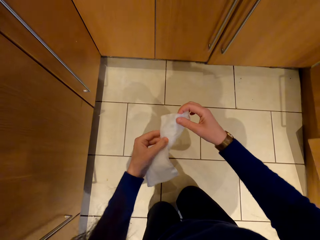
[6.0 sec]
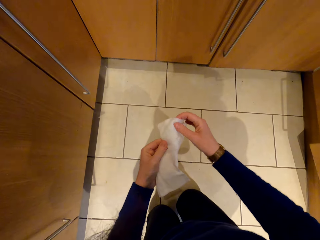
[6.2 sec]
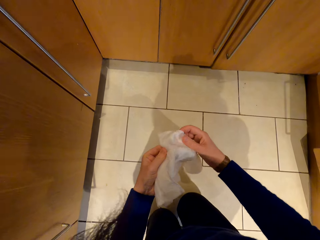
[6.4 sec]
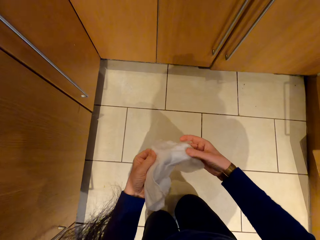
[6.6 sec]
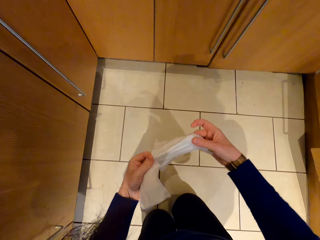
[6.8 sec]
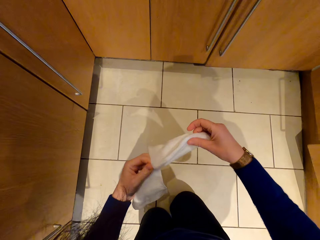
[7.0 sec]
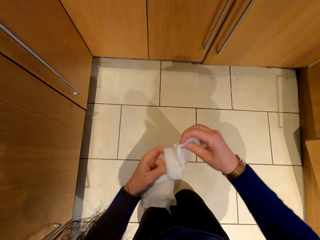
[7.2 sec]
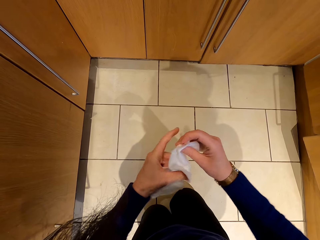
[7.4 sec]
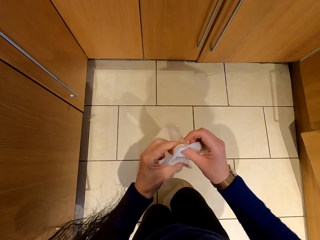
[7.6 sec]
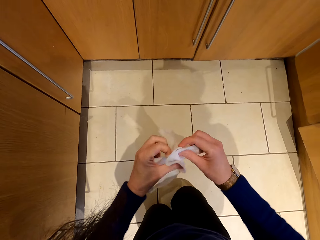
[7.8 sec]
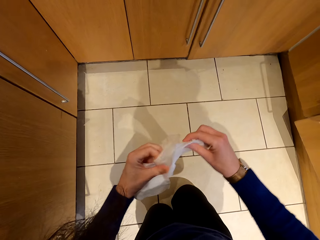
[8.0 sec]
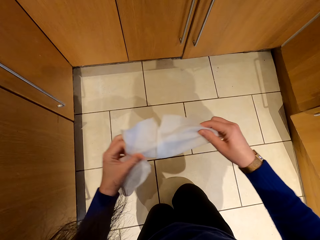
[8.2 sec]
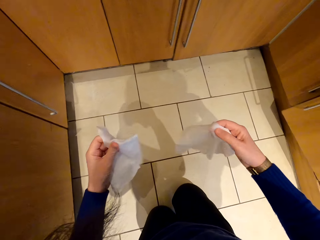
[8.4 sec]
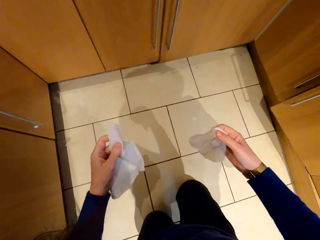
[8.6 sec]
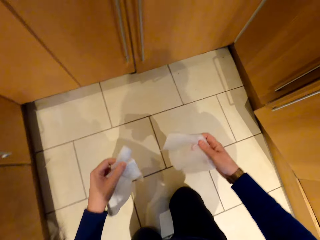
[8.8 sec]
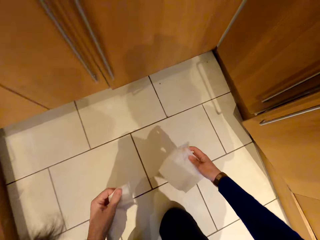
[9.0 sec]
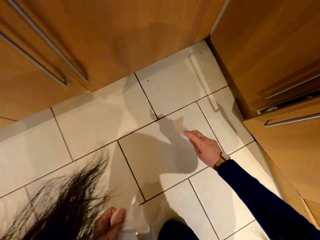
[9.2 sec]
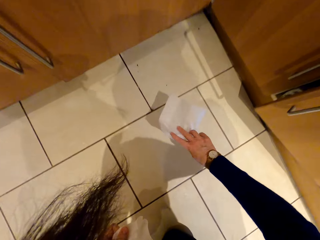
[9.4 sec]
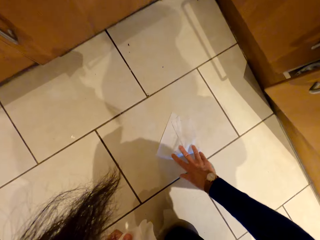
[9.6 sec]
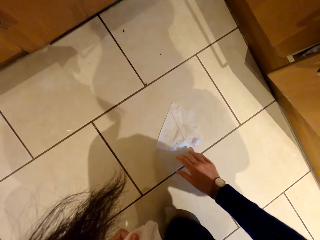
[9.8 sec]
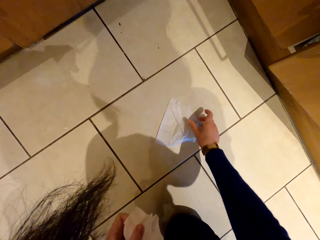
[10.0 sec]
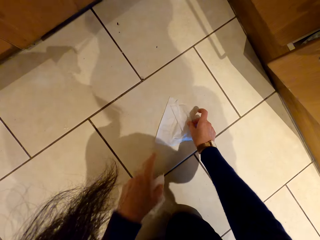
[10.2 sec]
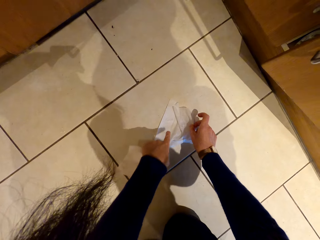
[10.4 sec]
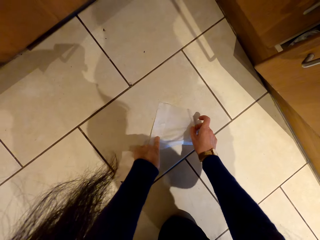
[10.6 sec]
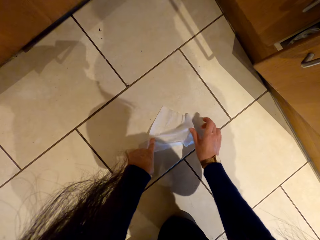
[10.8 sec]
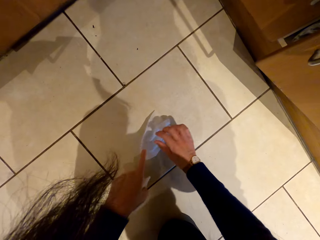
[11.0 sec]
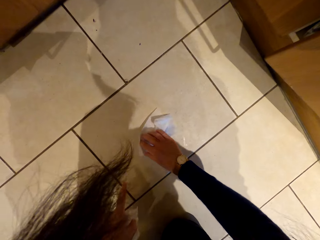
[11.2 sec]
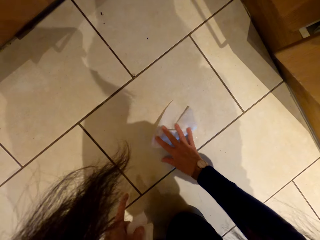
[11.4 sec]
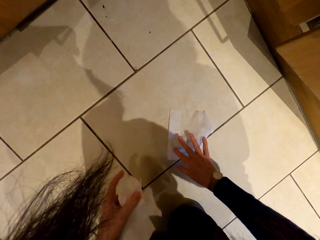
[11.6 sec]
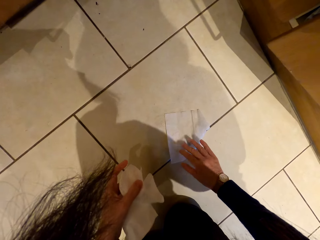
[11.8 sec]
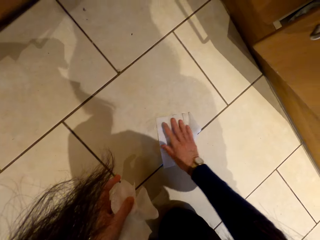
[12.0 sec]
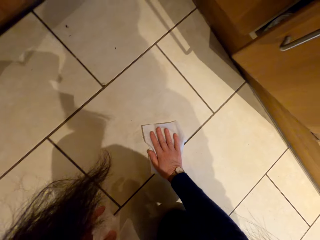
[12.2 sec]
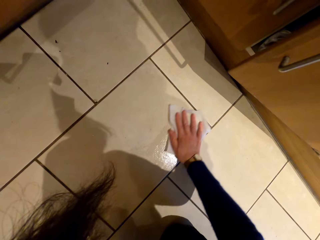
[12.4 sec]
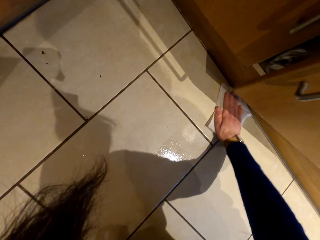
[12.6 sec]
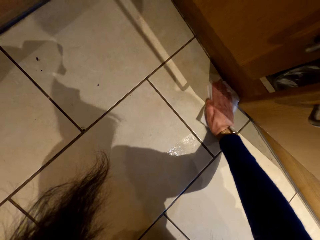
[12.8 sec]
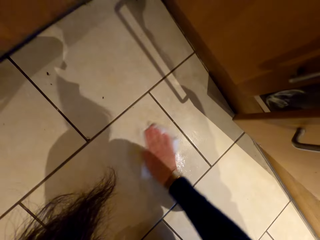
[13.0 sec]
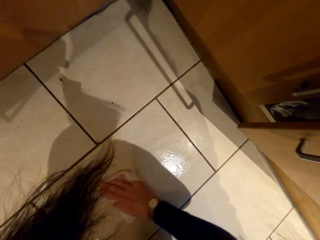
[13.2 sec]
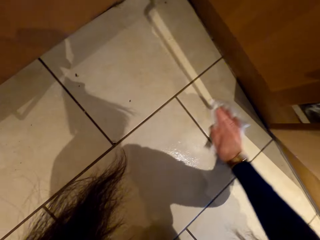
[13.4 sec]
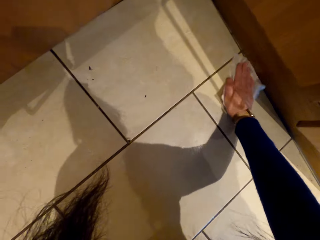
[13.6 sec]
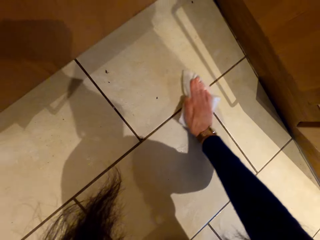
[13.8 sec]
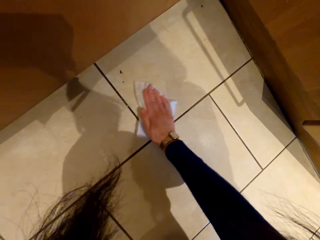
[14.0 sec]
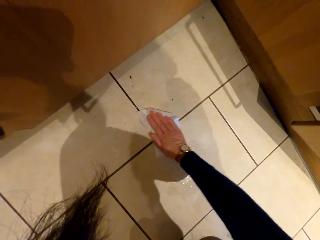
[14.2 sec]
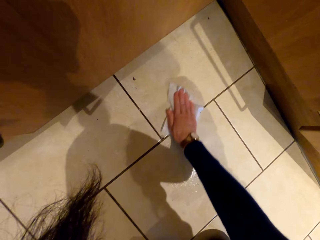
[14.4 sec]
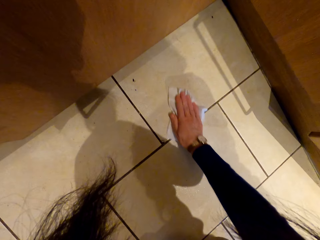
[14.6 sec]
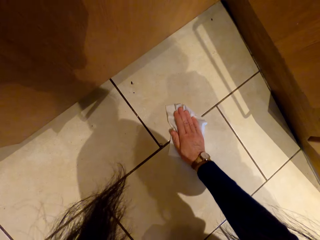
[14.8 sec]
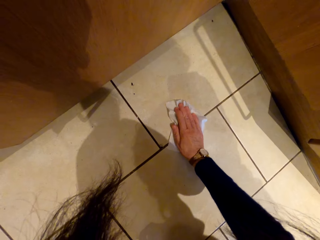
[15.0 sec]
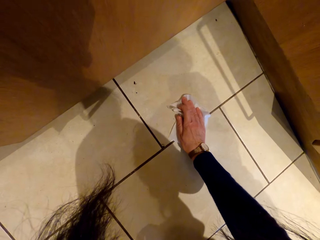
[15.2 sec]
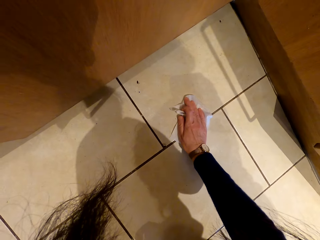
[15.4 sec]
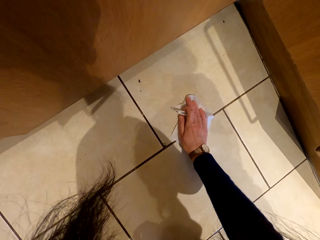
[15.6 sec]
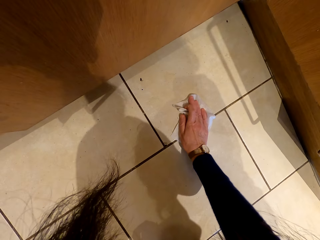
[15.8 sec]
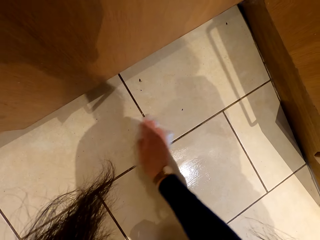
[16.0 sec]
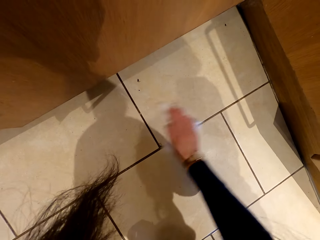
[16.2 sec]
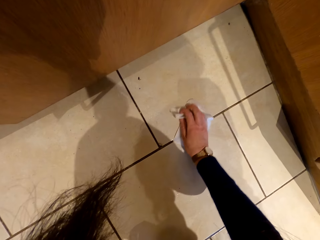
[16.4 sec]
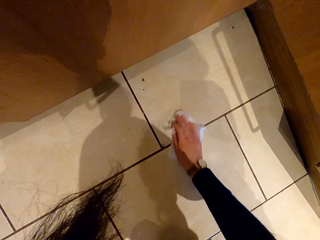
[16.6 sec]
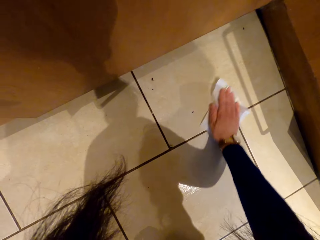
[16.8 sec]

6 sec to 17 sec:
The camera wearer stretches the wet wipe. They move both hands. They drop the tissue on the floor. They stretch the wet wipe on the floor. They wipe the floor with the wet wipe.

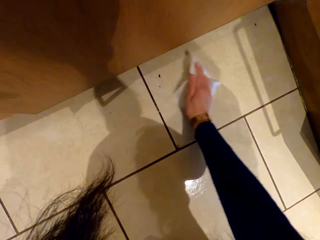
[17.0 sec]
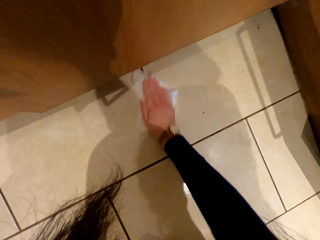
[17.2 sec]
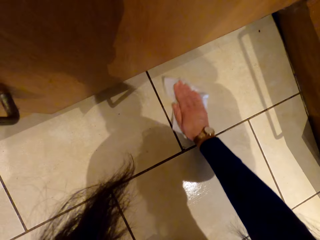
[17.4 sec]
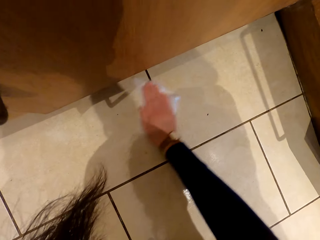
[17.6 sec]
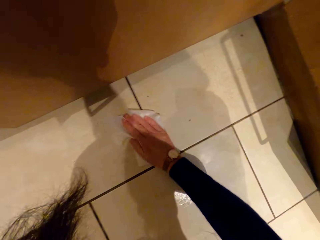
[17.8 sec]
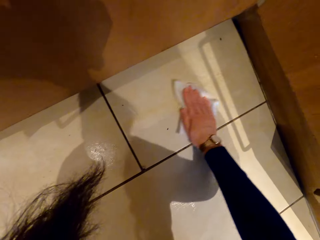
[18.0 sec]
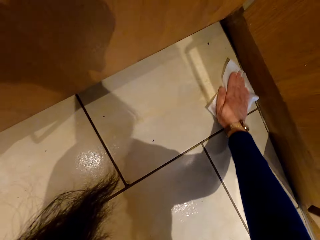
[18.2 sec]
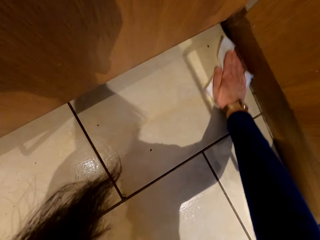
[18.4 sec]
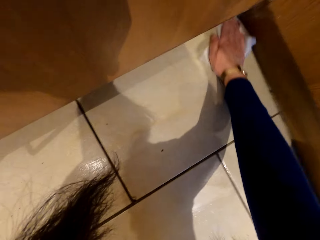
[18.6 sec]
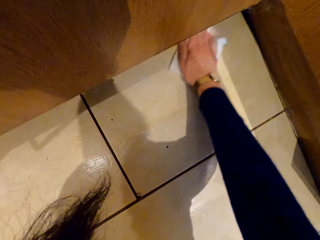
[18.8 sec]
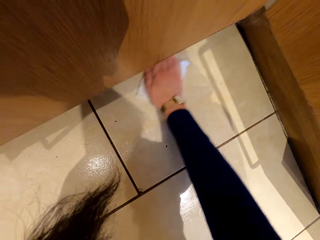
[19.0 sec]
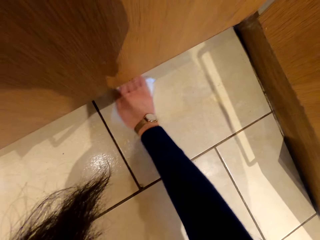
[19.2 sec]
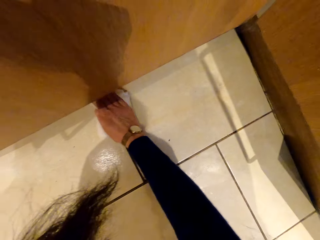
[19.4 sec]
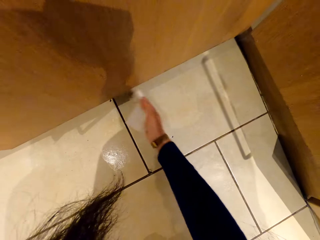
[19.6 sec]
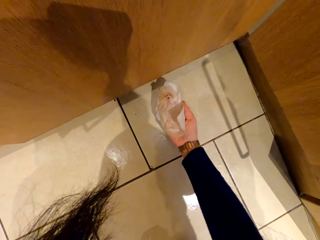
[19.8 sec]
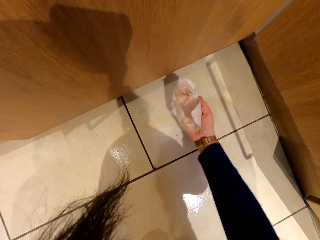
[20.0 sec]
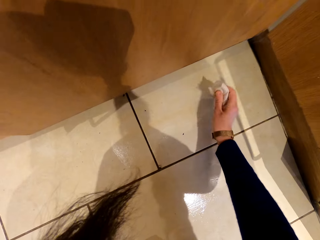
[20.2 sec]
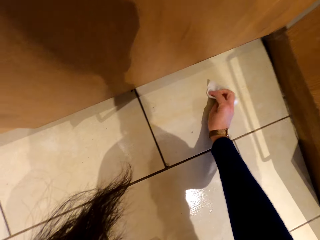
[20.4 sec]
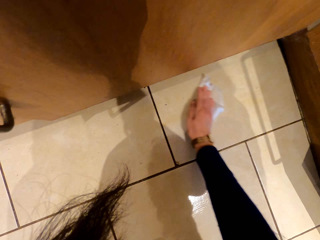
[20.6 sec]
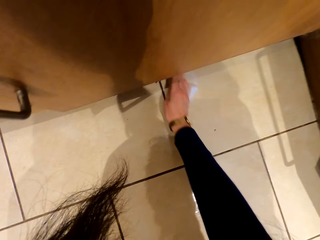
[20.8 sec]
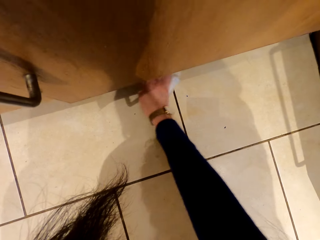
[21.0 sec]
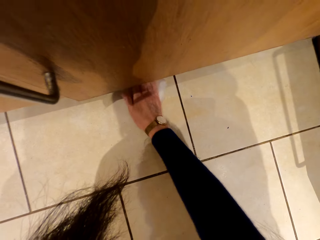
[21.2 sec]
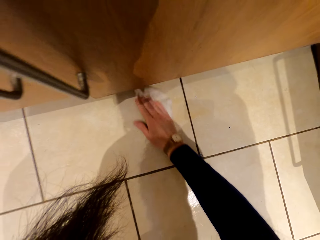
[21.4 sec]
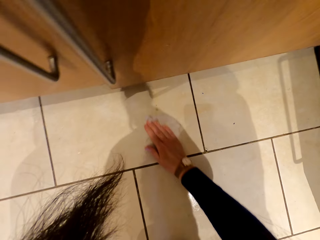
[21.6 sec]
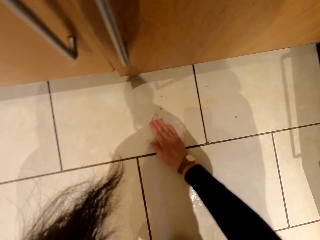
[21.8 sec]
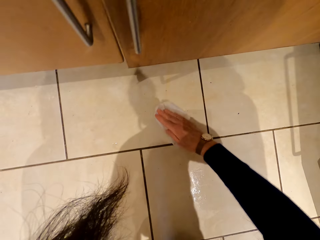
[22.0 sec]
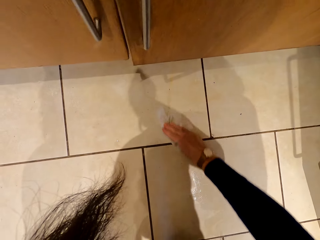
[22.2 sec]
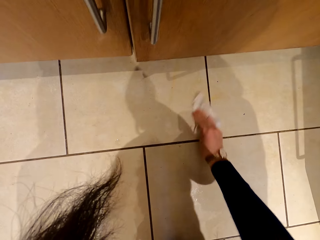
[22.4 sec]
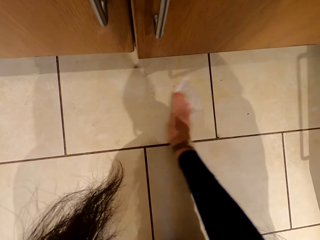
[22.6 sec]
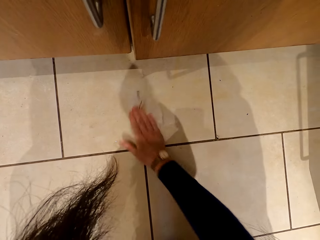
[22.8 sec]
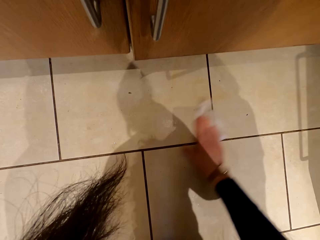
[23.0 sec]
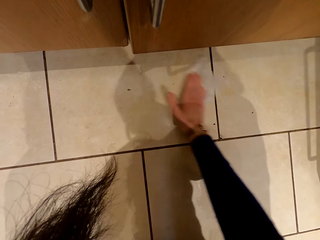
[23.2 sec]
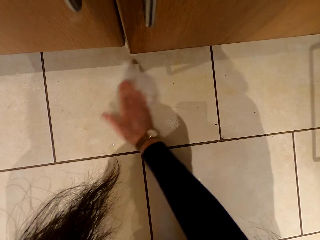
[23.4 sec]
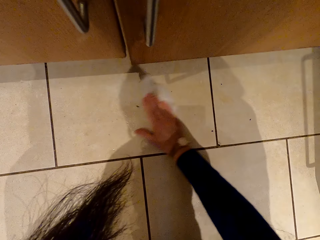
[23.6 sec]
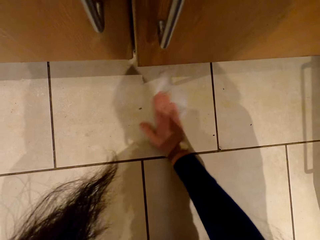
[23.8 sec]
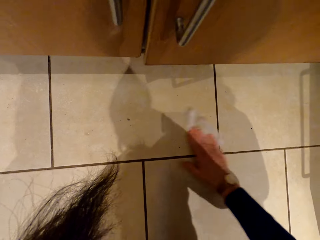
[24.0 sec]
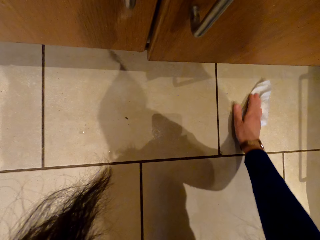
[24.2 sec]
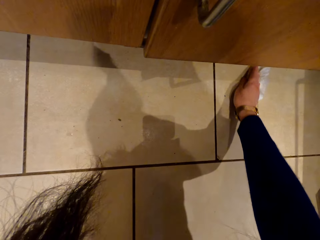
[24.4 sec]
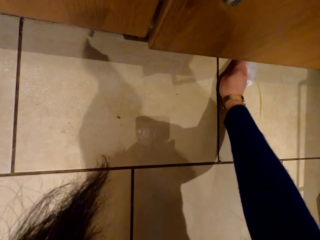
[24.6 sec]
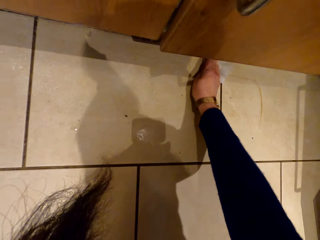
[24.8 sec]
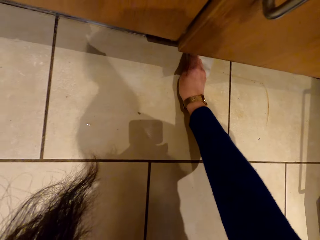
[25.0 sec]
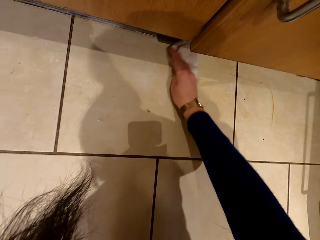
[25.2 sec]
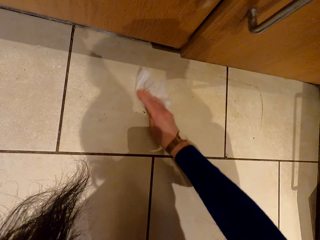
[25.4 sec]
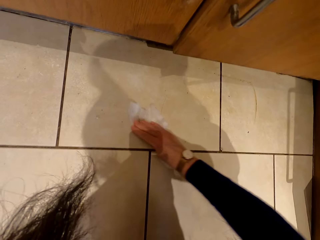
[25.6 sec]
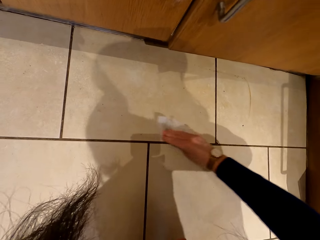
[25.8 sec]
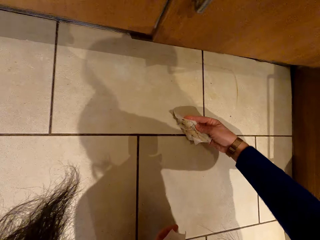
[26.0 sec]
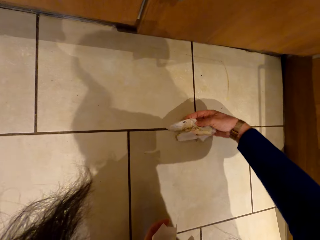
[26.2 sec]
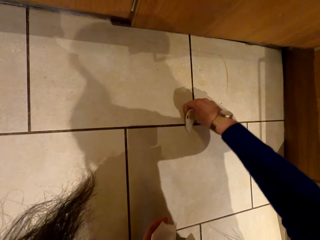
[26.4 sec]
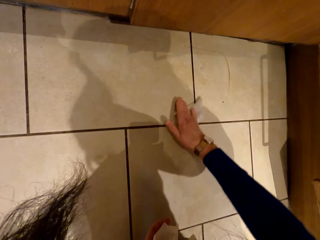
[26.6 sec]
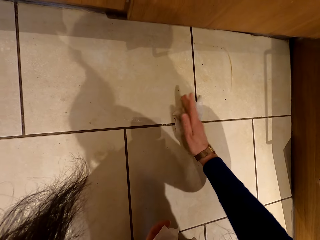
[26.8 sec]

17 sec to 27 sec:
The camera wearer lifts the wet wipe. They look at the wet wipe. They wipe the floor with the wet wipe. They turn the wet wipe.
